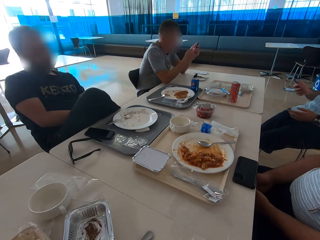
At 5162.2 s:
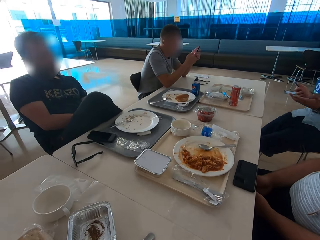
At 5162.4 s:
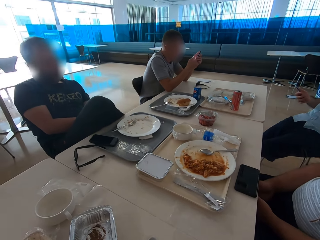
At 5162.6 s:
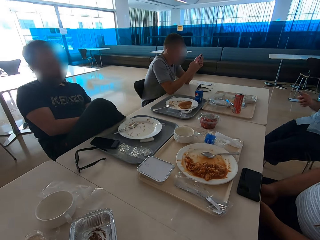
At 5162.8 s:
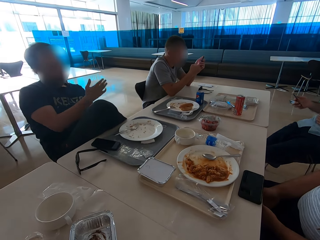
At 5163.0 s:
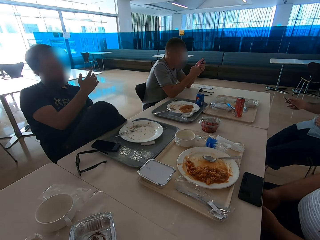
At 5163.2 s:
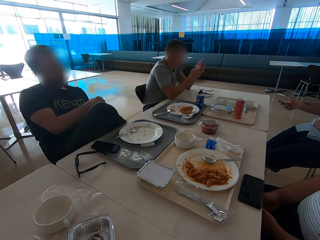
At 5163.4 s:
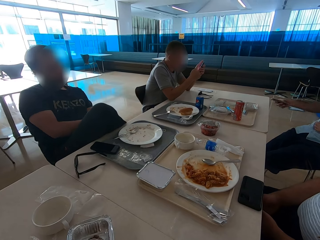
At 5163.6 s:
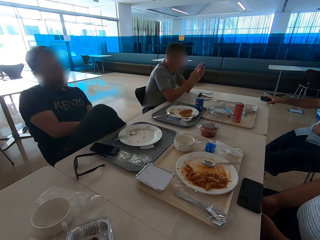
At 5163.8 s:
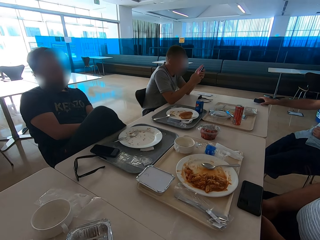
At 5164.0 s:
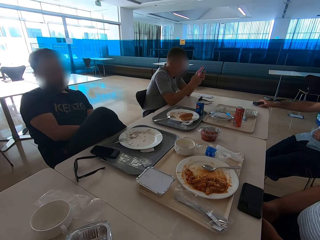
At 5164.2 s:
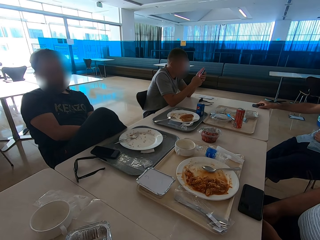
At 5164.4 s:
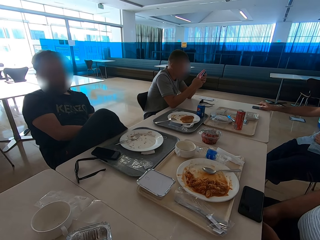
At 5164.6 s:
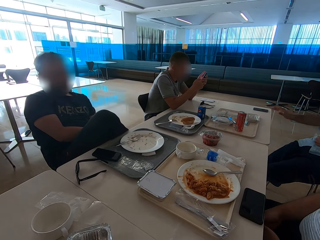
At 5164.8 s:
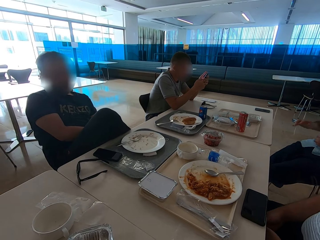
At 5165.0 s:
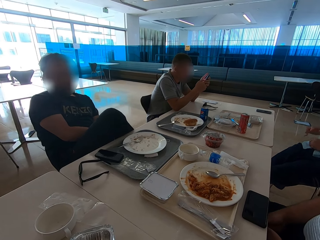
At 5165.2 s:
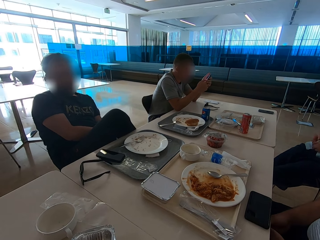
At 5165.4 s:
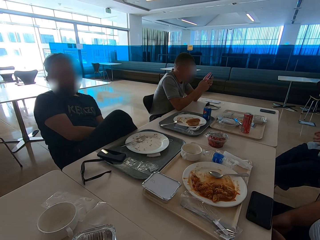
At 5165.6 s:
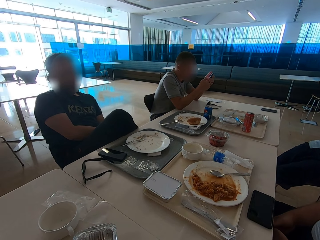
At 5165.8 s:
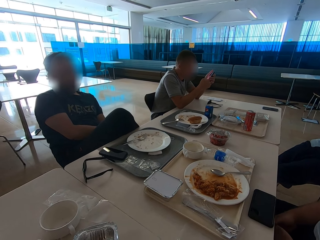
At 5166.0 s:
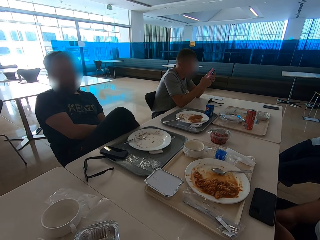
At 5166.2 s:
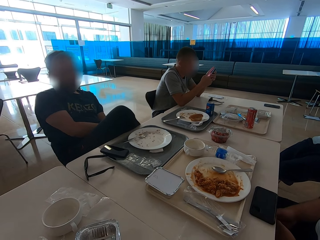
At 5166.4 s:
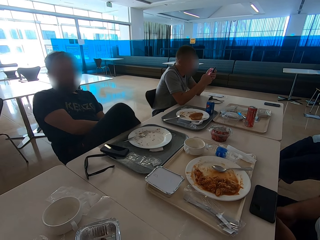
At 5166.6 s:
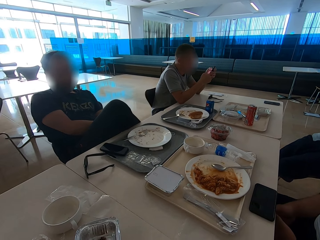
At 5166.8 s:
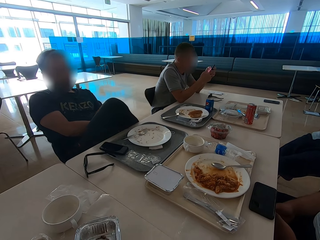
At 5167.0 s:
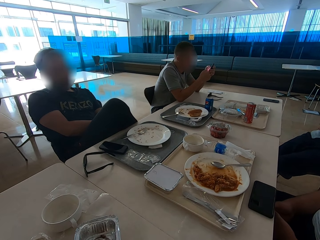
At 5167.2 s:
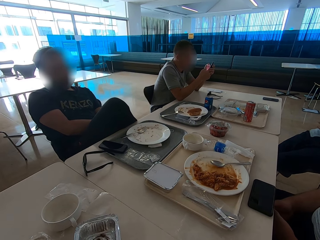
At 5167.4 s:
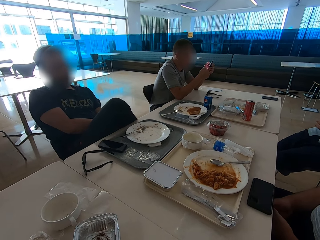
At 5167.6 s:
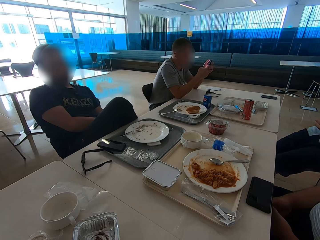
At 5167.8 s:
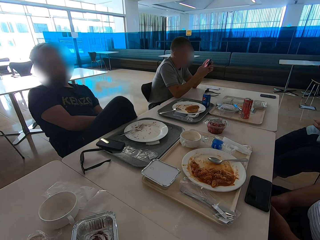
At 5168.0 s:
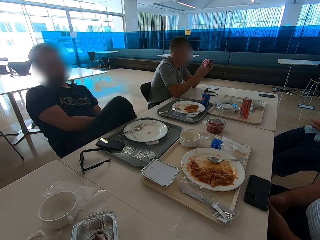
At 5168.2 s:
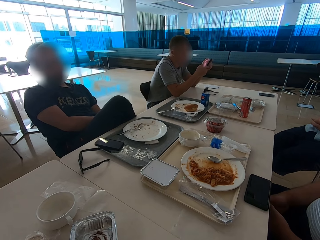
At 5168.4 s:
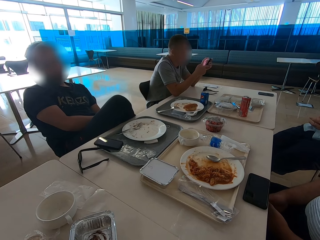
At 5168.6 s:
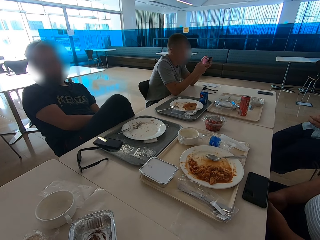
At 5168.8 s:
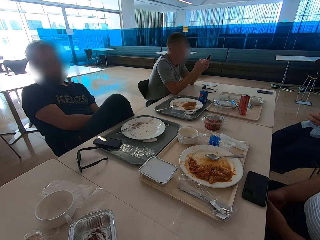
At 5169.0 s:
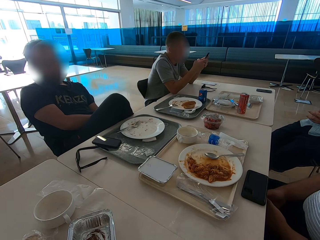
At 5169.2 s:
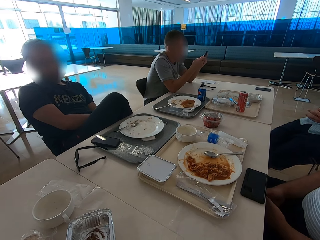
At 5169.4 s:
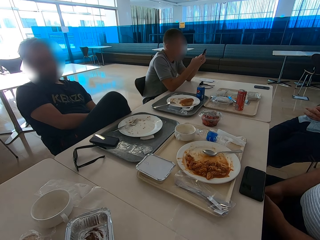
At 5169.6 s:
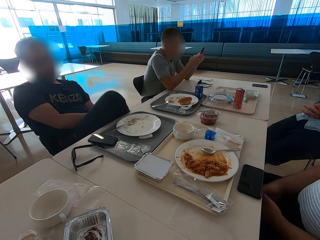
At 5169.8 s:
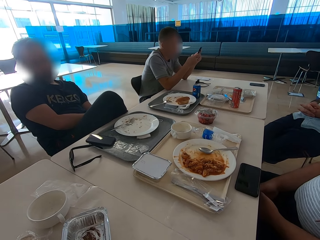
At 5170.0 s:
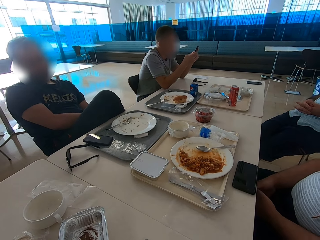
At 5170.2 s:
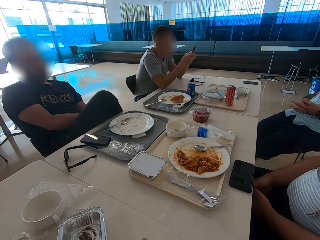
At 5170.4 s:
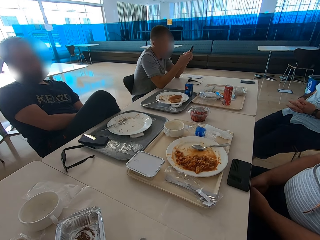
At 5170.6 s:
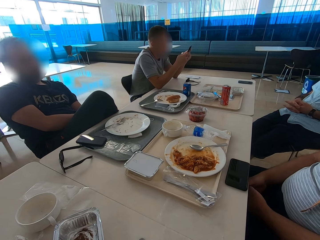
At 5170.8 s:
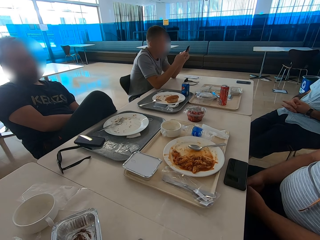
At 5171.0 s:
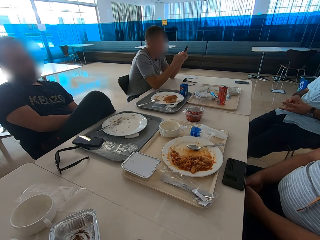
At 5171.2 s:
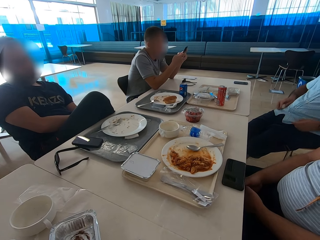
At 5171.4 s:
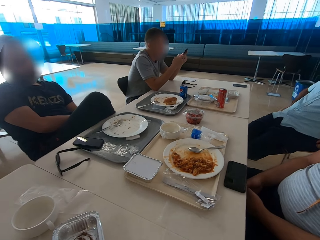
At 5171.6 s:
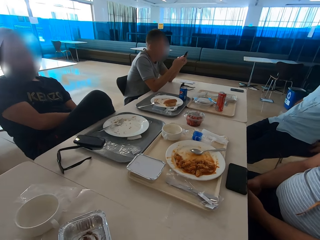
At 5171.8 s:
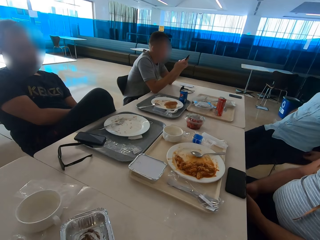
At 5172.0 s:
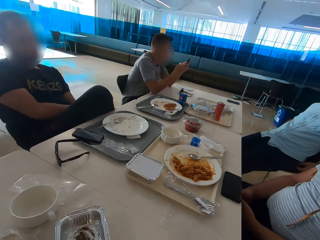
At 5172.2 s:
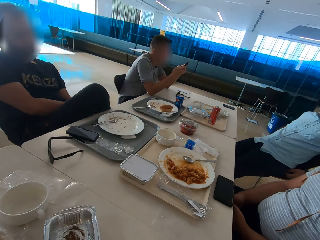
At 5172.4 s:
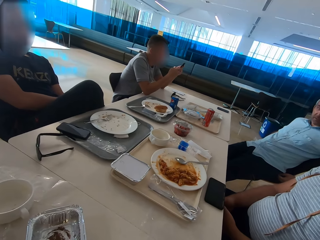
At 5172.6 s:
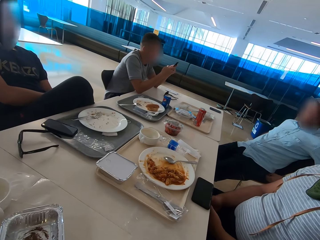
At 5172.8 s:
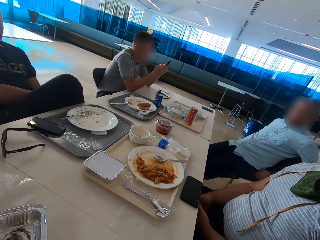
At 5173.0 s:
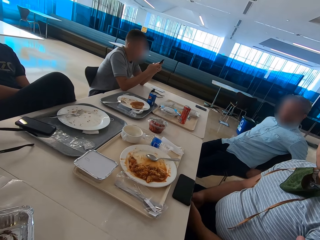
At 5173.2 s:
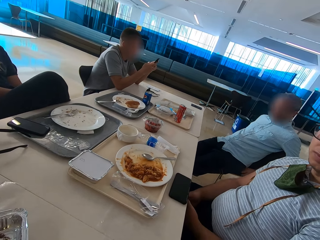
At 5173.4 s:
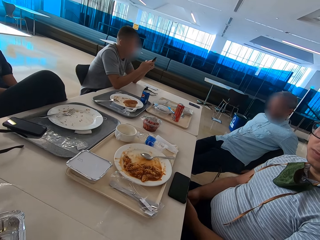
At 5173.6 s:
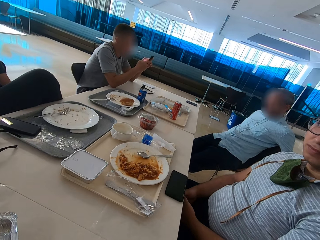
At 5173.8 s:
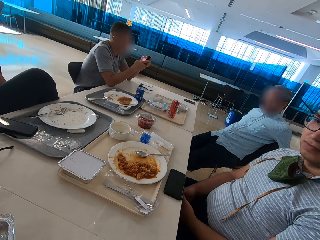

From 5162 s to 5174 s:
A man raises his left hand. The man uses gestures. Another man gestures with the right hand. The first man puts his phone on the table. The other man moves hand. The first man moves hand backwards. The other man moves leg. The first man moves legs, moves hands and touches his shorts.

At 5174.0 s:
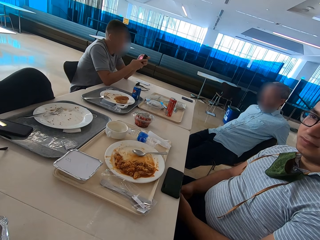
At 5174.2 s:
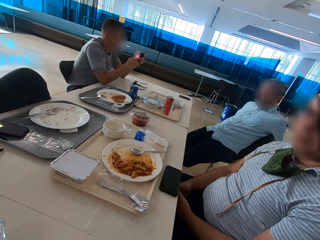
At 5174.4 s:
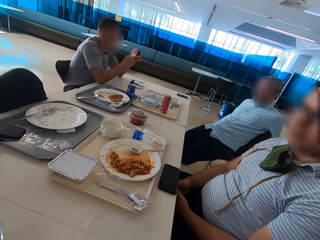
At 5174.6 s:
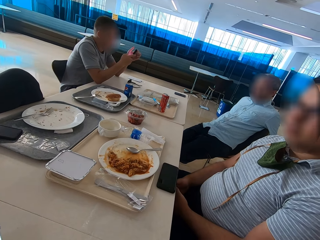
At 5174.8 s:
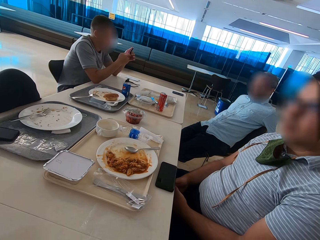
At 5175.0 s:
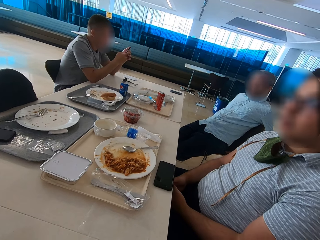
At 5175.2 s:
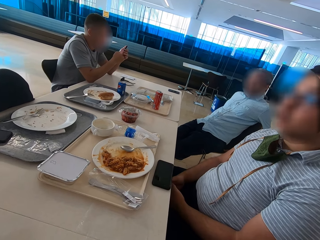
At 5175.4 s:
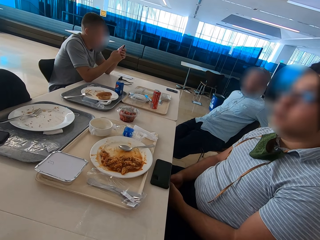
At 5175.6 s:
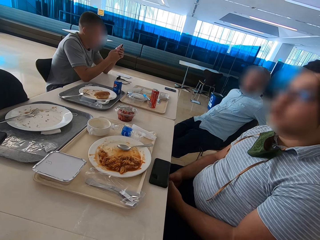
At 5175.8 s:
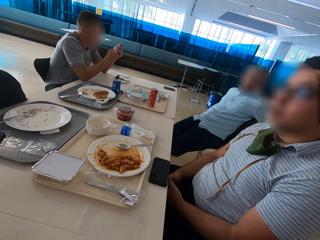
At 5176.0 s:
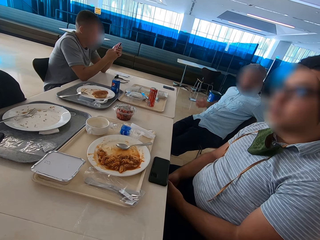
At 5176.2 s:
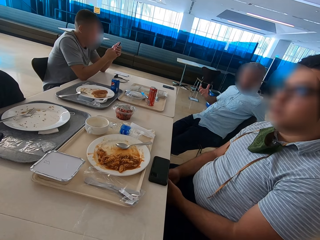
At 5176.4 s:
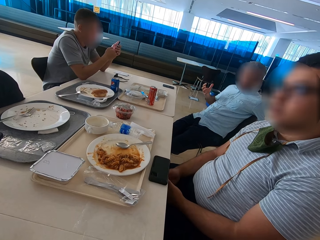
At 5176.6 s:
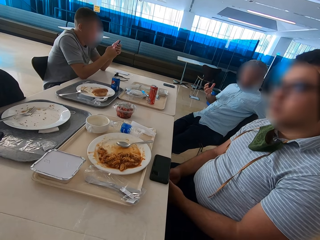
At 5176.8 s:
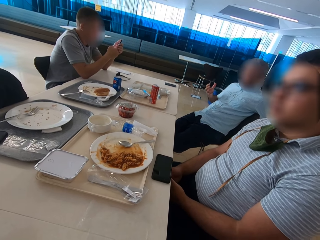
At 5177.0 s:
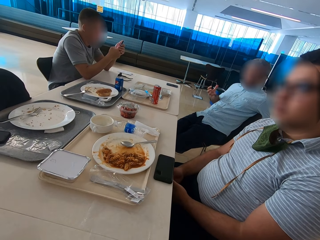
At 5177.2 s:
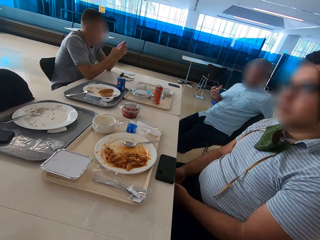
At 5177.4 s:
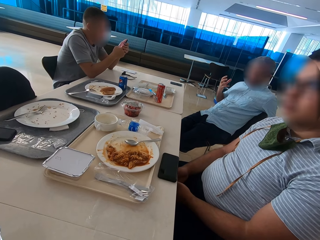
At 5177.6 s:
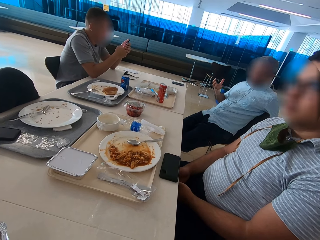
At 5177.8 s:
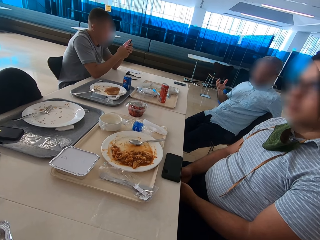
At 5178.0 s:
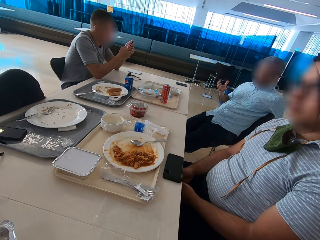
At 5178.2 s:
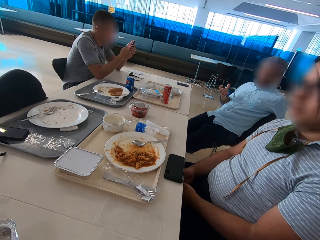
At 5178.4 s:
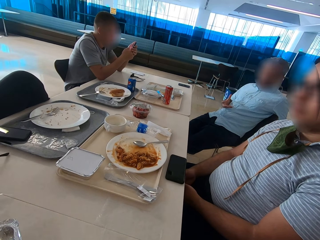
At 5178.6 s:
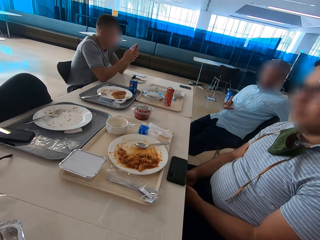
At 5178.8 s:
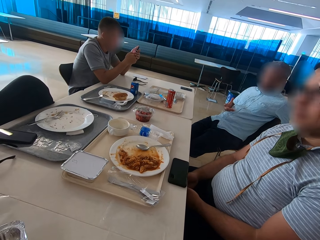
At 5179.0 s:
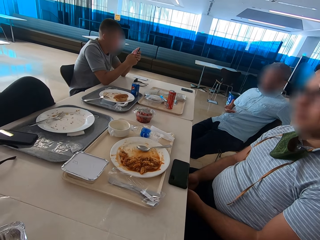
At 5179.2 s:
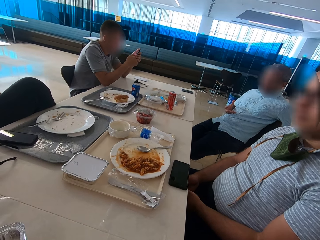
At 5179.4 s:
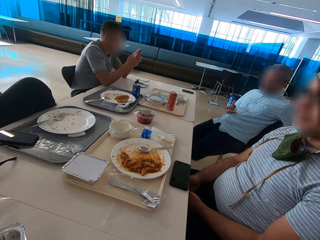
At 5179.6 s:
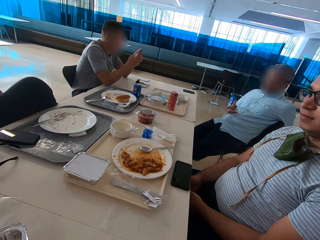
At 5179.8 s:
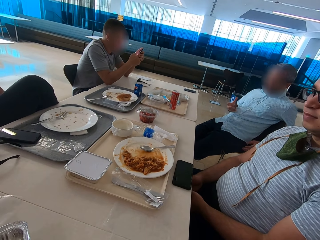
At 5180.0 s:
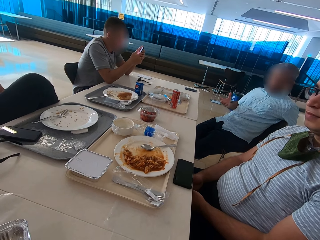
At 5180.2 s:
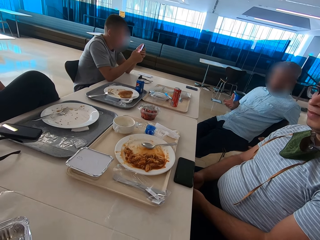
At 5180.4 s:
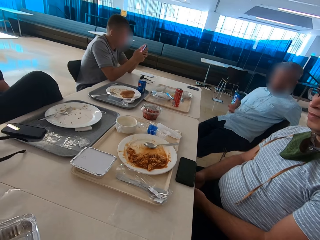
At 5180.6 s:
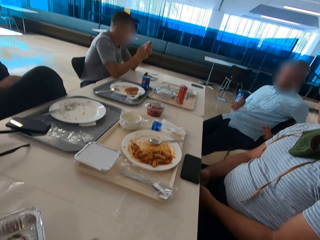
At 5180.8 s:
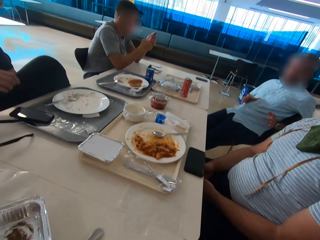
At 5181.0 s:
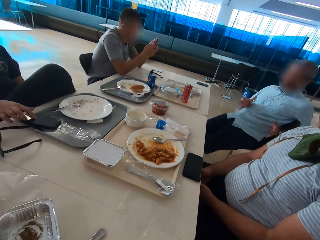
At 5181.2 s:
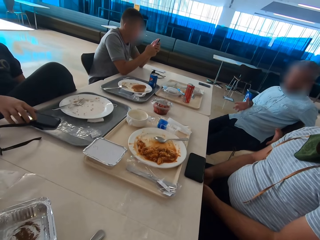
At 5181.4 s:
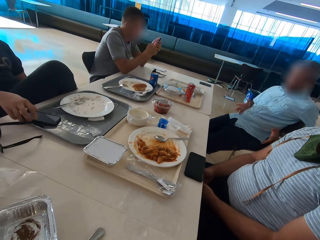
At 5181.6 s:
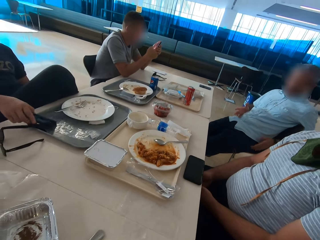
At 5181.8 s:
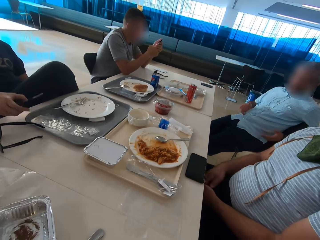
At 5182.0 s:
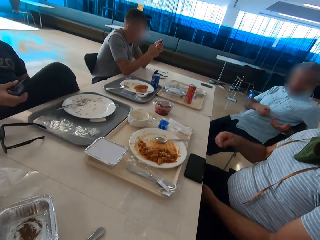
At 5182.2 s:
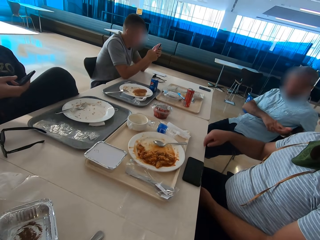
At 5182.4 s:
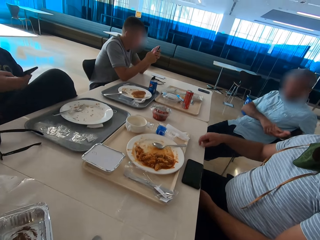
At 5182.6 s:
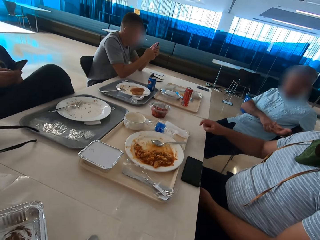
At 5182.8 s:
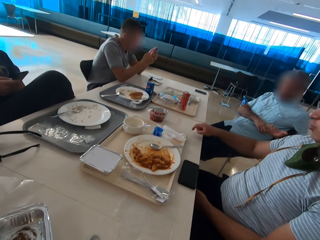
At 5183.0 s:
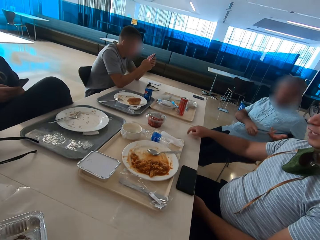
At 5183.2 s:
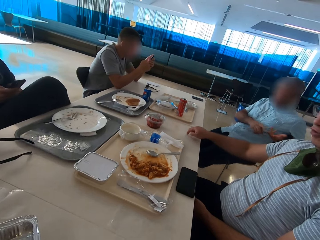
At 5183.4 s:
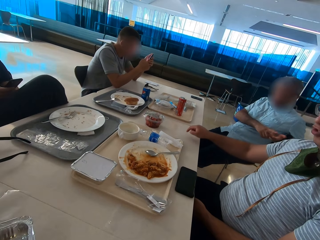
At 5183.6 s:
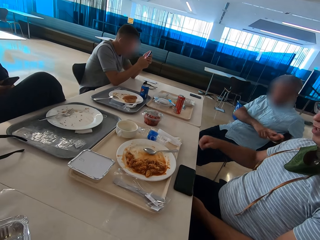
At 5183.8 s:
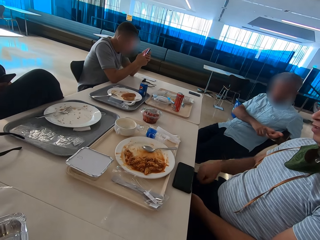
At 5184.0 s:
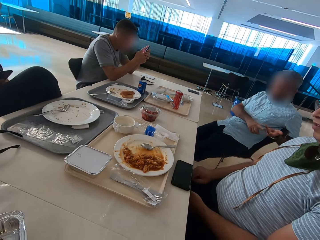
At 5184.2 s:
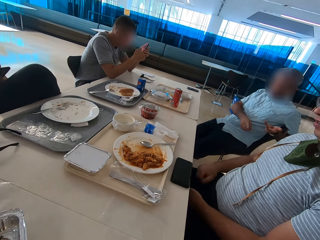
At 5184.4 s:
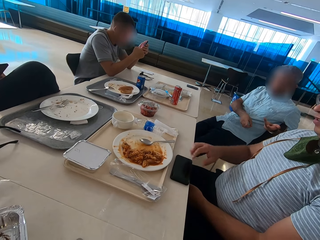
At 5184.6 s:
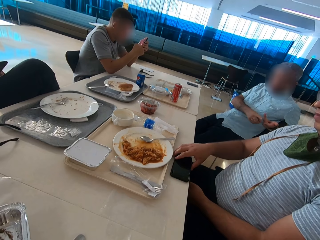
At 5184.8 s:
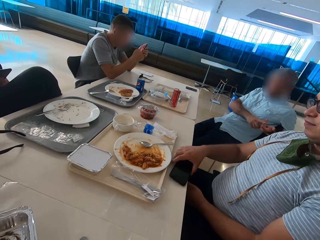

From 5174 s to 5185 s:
A man touches the chair. Another man talks. The first man uses gestures. Another man touches a mobile phone on the tray and picks up the mobile phone on the tray. The second man uses gestures and taps on the table with the left index finger. The third man swipes on his phone's screen.
